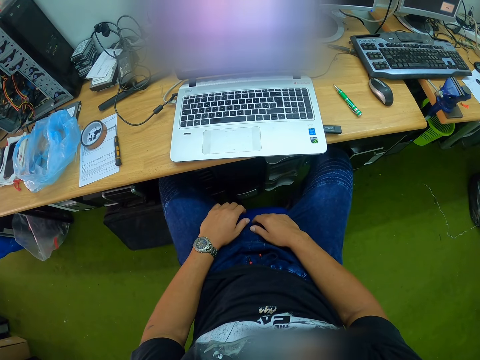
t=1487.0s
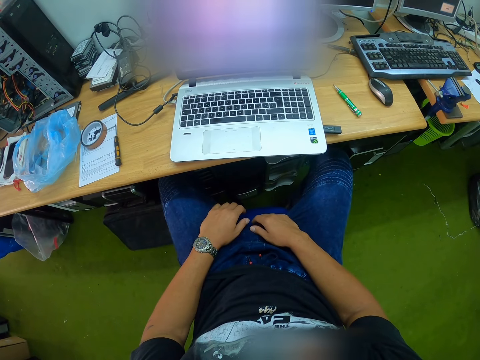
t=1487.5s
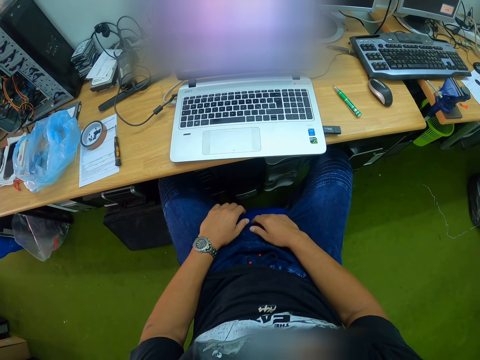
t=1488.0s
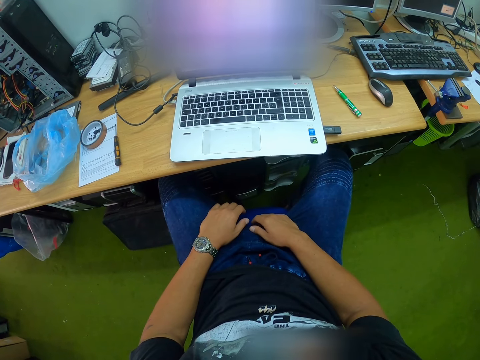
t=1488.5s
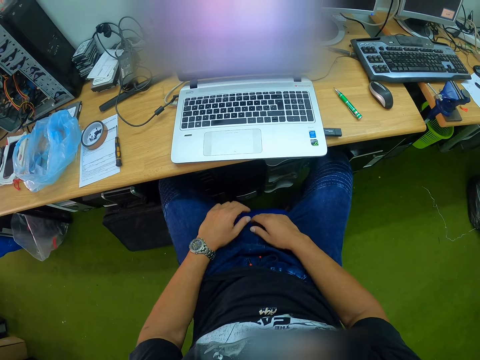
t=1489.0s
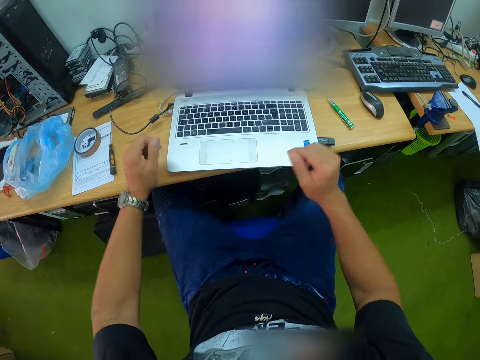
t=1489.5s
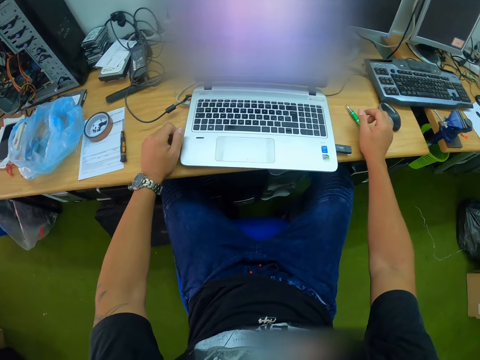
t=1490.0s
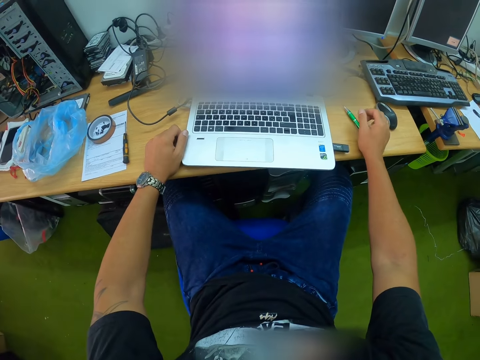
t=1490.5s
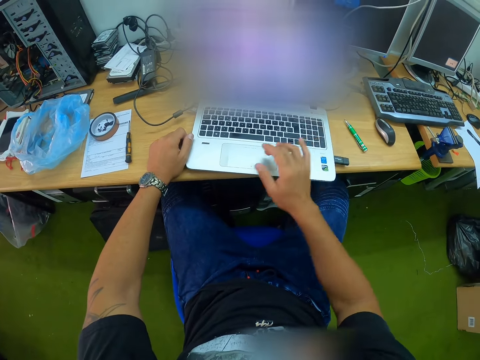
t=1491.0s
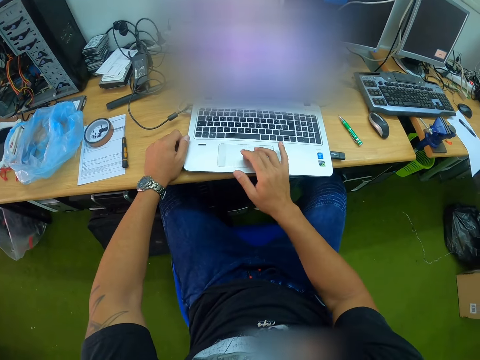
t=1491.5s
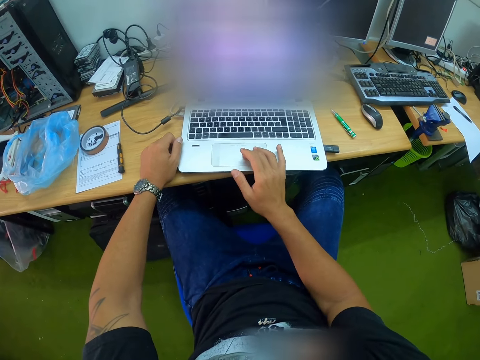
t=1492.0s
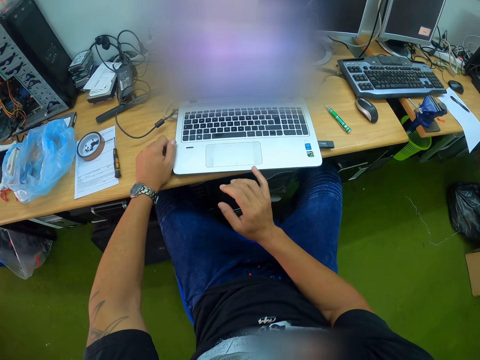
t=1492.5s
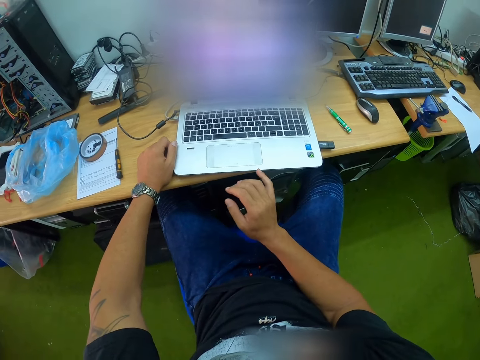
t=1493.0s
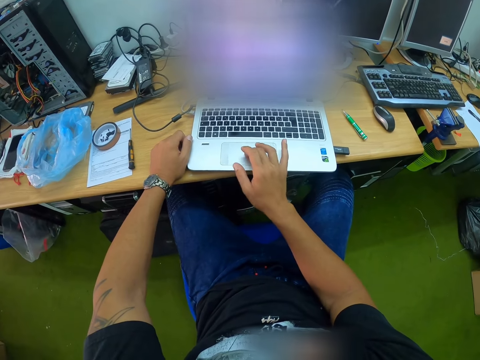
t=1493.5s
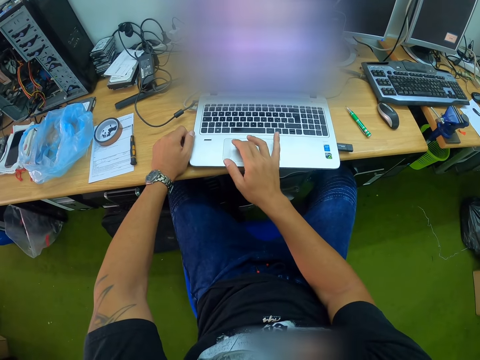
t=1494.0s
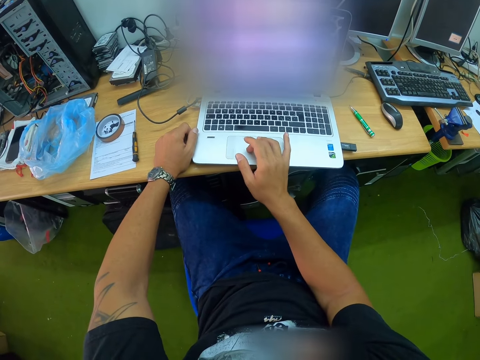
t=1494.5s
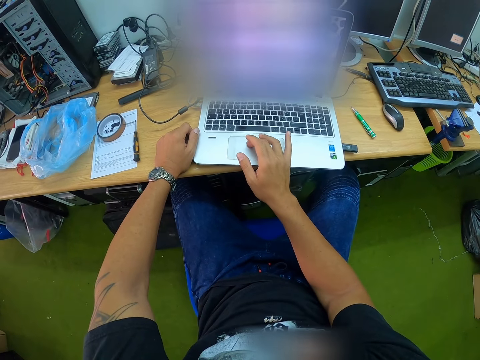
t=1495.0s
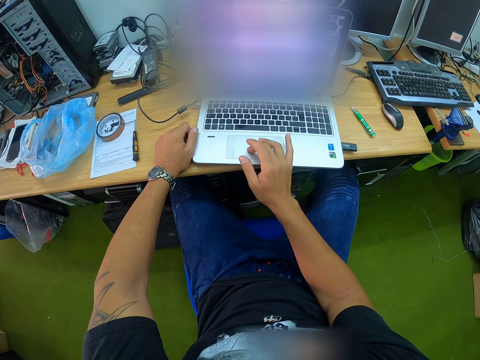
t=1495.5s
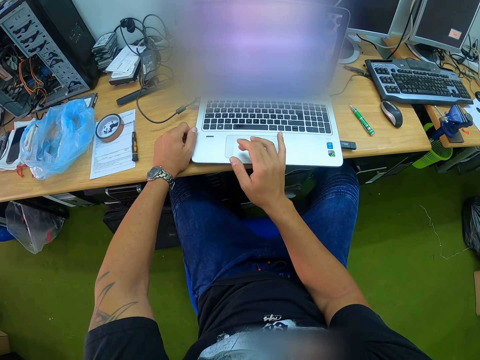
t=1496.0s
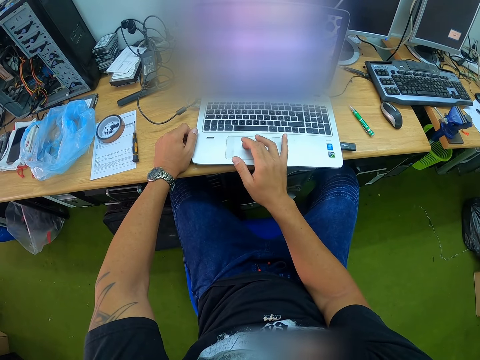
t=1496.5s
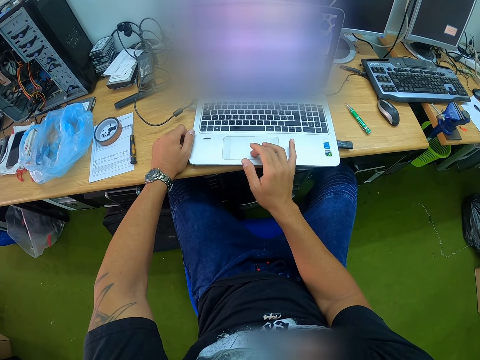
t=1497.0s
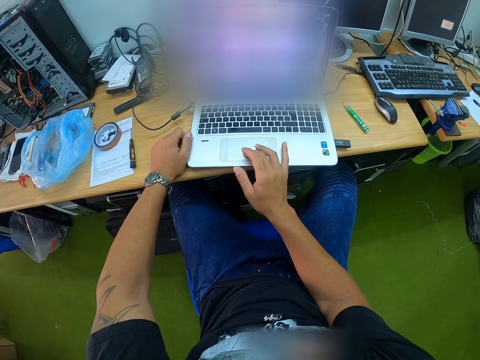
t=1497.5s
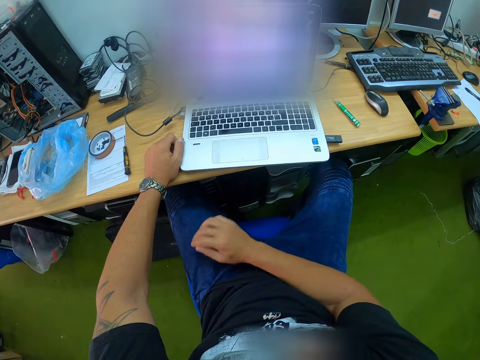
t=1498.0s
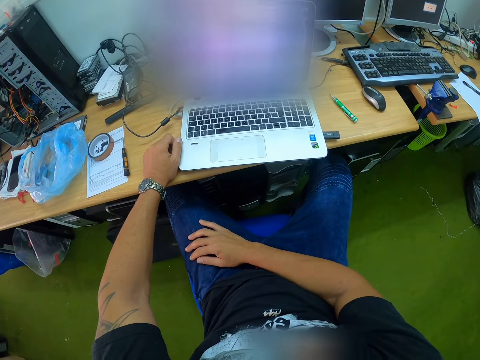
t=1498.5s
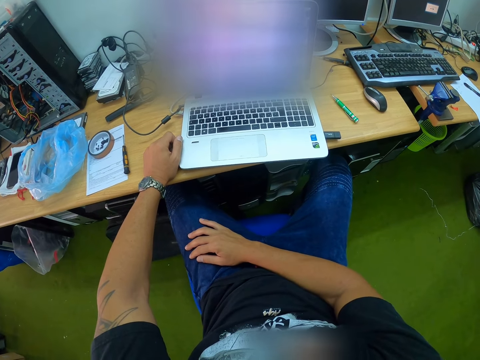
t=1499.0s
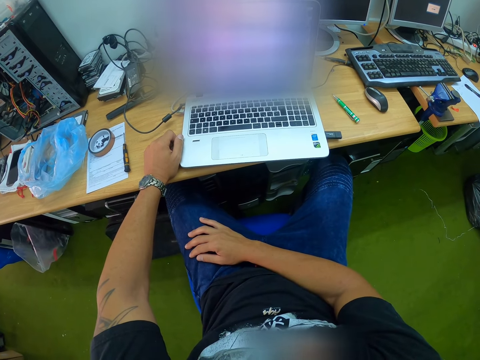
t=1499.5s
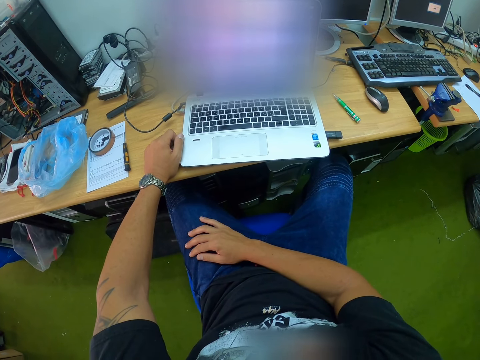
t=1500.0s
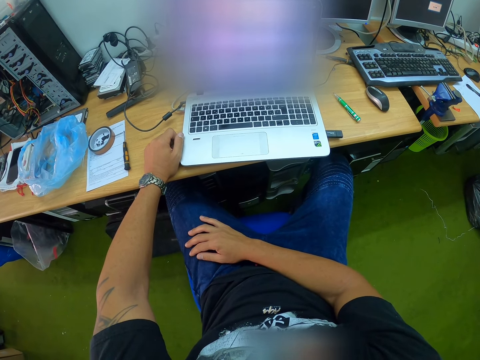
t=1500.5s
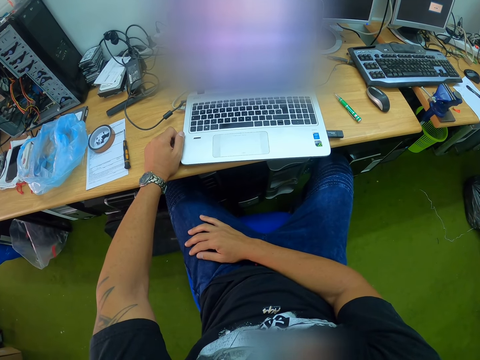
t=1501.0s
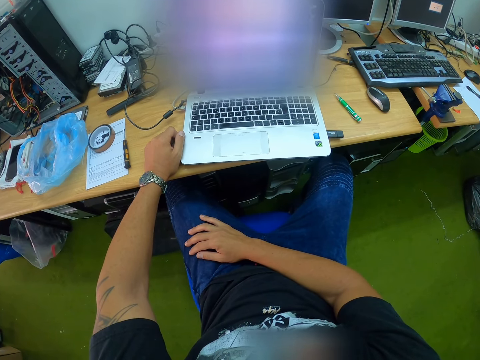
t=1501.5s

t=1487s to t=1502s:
The camera wearer rests the hands on the table. He operates the laptop with his right hand. He lifts his right hand from the laptop. He operates the laptop with his right hand. He scrolls the touchpad with the right hand. He places his right hand on his legs.

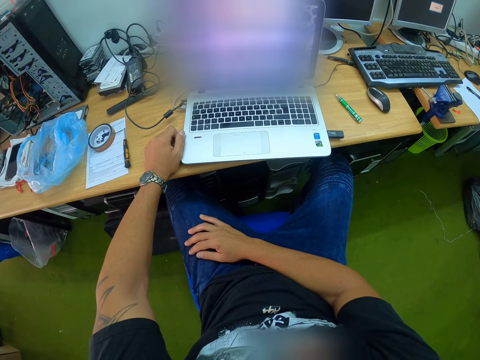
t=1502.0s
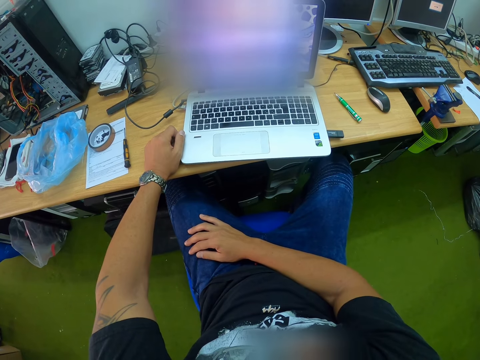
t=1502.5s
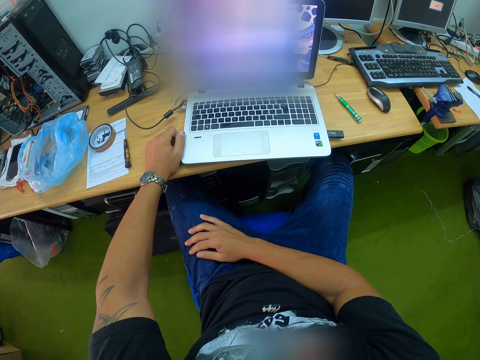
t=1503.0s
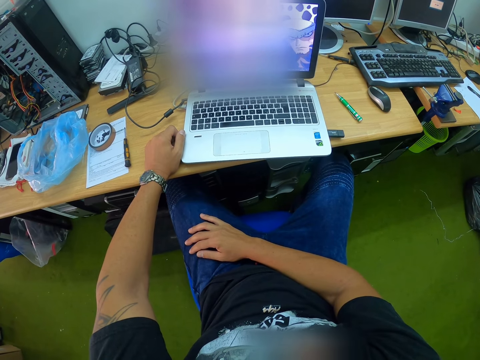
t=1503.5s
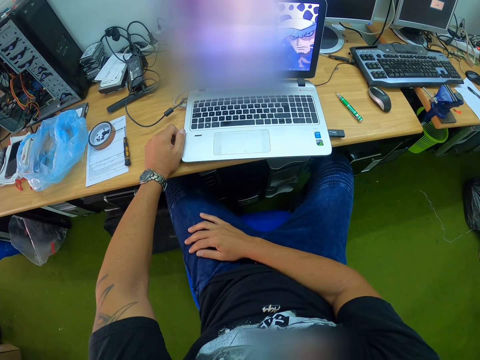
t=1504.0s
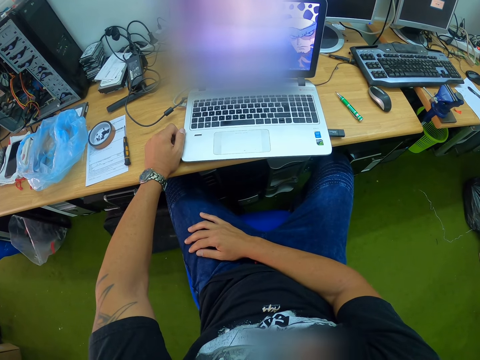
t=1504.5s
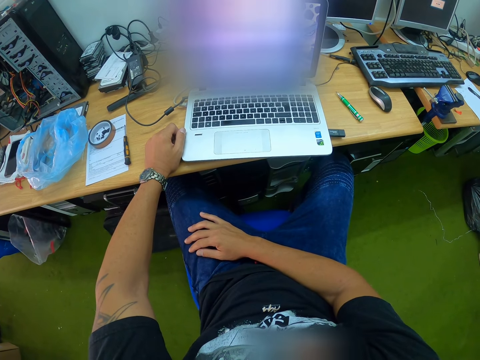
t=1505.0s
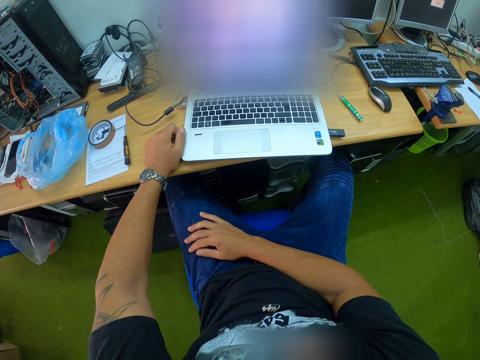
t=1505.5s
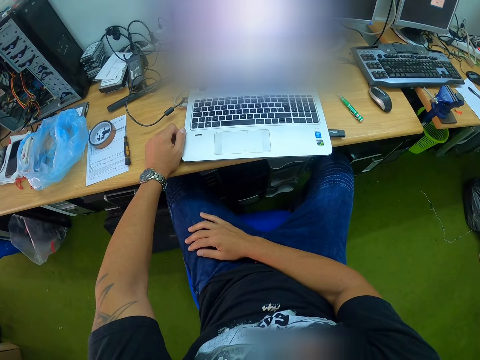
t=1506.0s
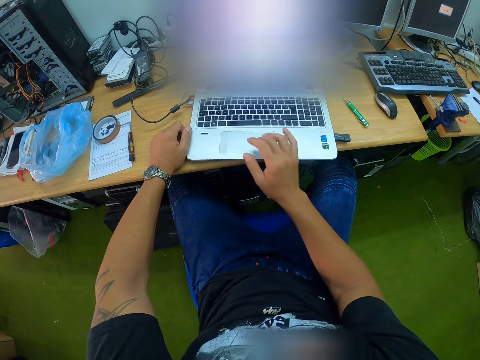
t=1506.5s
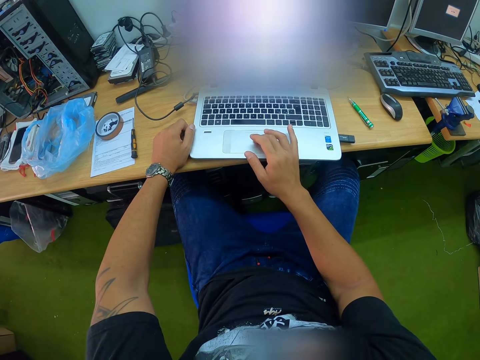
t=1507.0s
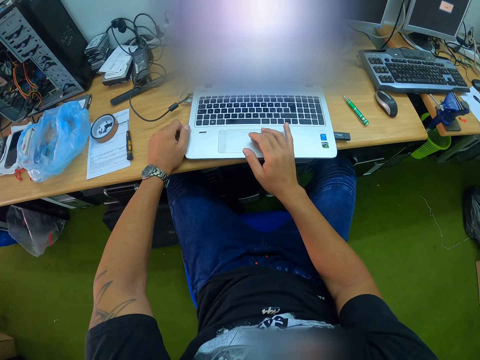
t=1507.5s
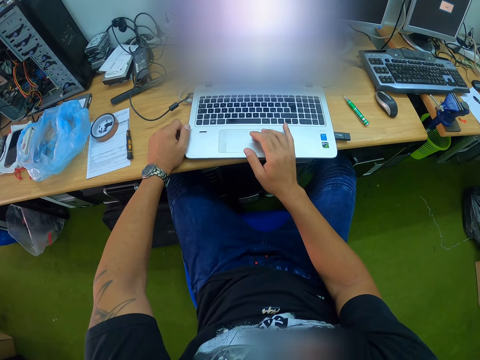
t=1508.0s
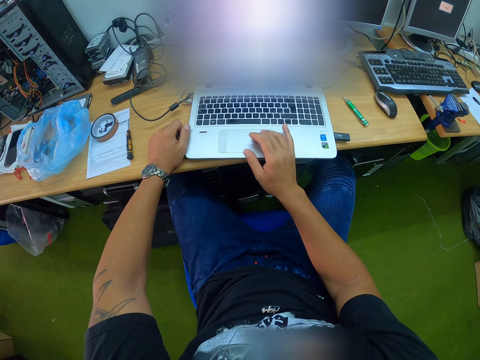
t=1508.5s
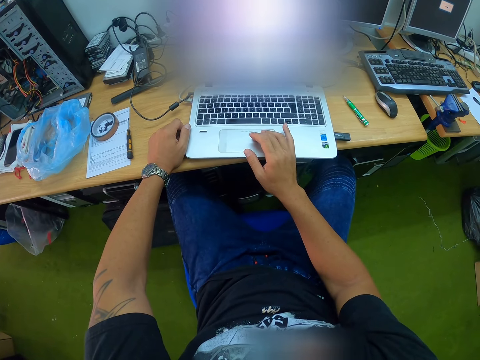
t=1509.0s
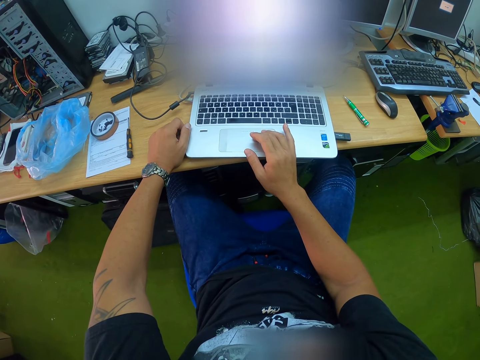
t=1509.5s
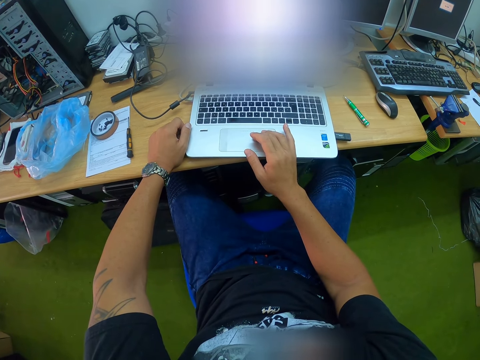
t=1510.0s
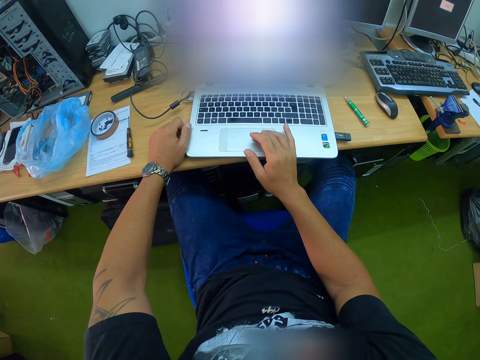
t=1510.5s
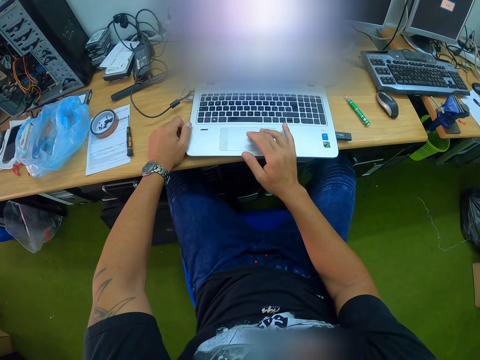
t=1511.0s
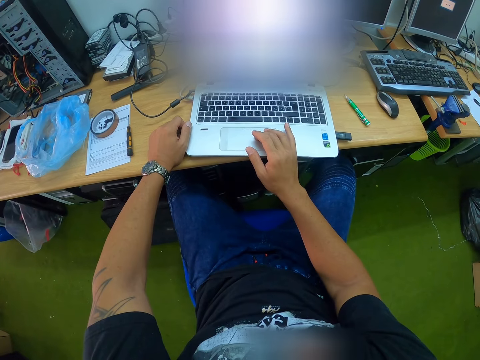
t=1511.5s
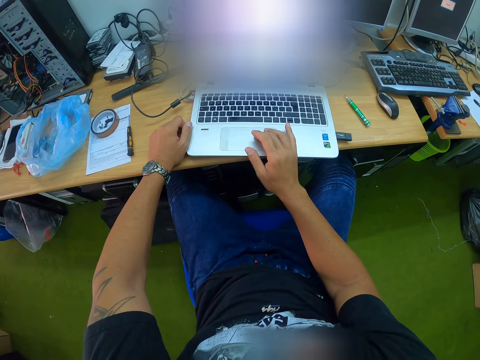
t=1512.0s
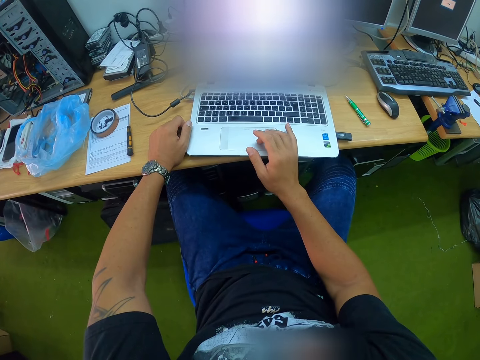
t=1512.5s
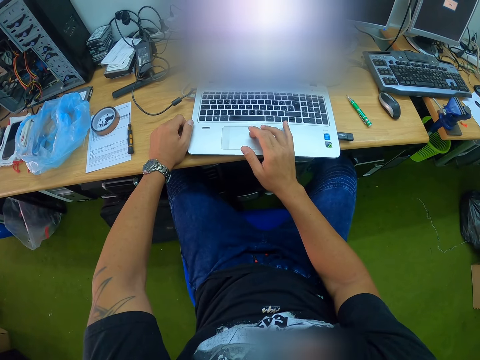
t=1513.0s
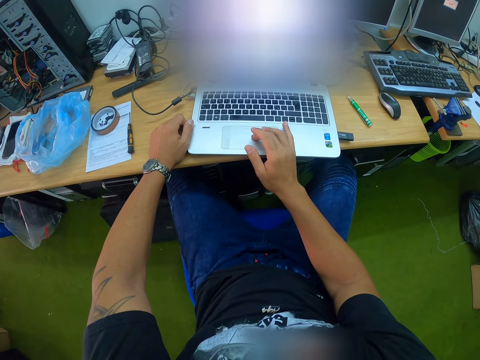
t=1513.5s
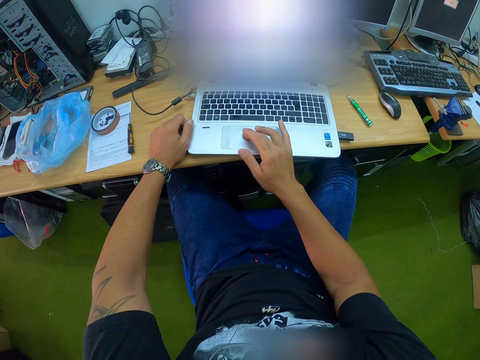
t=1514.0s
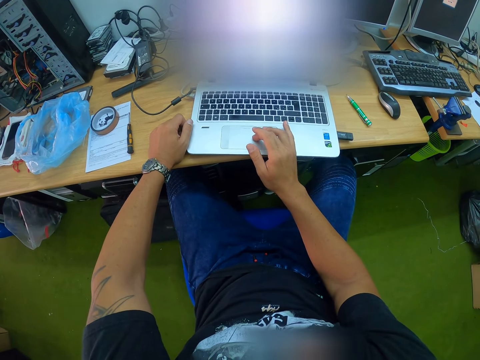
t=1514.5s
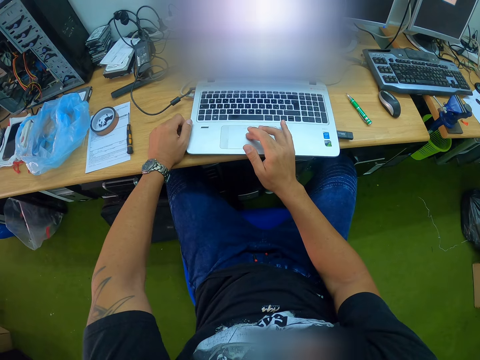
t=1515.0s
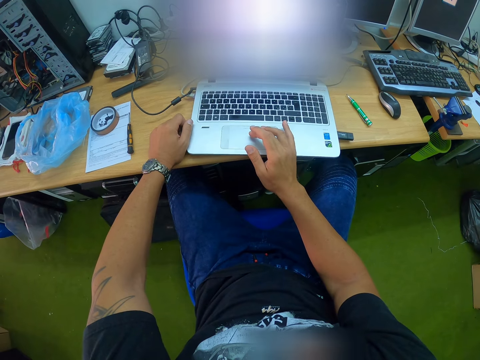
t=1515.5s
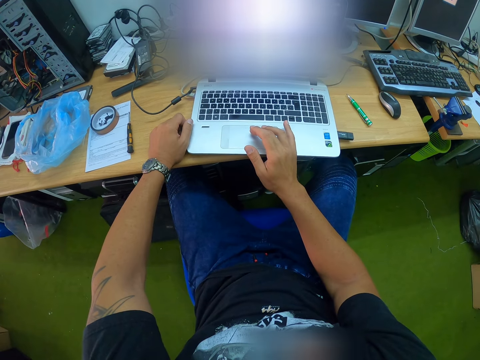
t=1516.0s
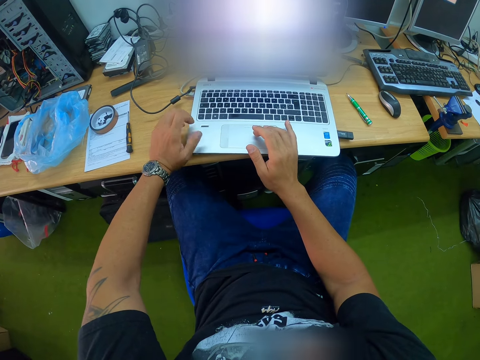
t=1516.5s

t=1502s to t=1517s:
The camera wearer operates the laptop with his right hand. He scrolls the touchpad with the right hand. He scrolls the touchpad with the right hand again.
